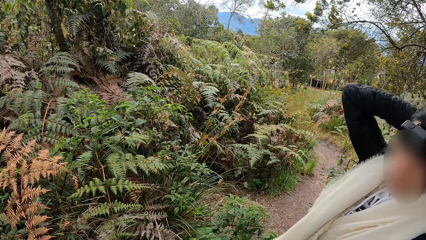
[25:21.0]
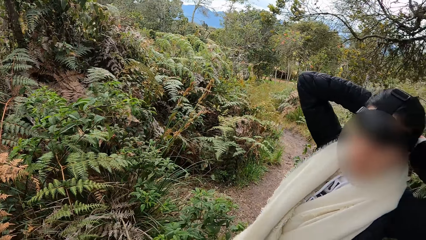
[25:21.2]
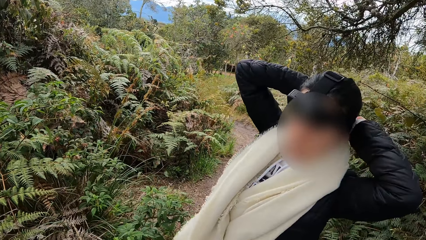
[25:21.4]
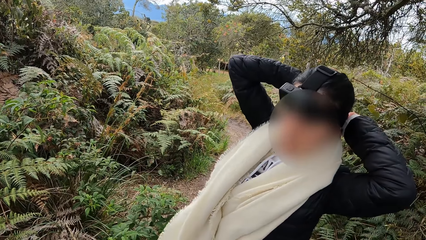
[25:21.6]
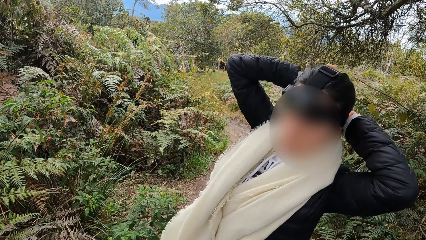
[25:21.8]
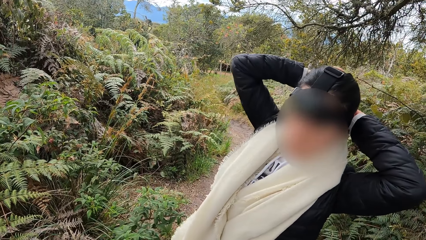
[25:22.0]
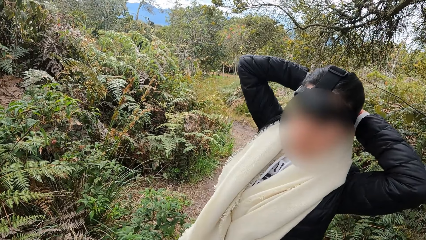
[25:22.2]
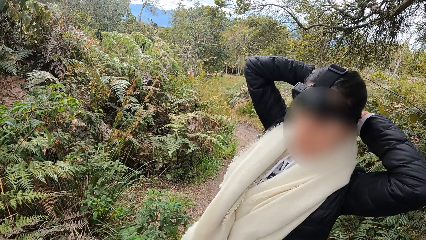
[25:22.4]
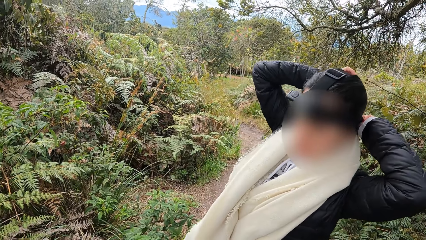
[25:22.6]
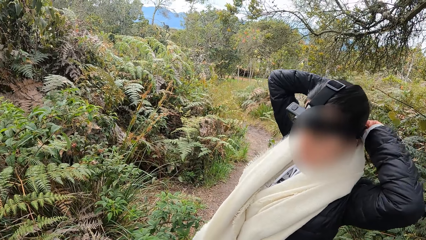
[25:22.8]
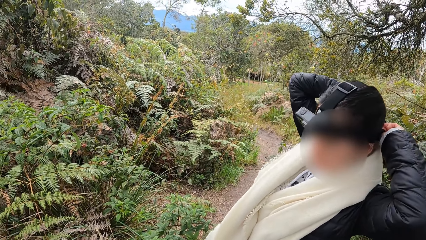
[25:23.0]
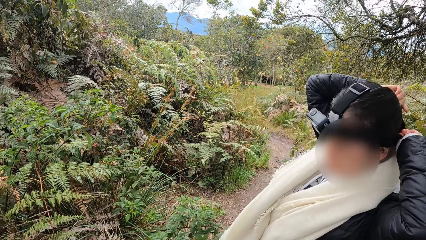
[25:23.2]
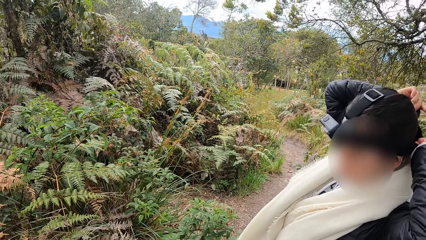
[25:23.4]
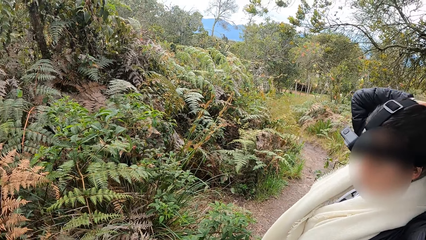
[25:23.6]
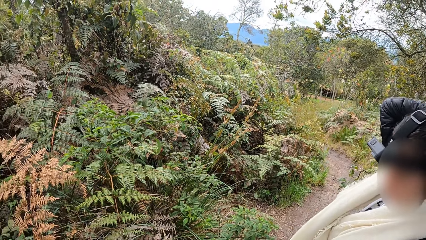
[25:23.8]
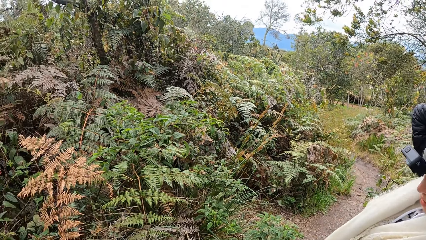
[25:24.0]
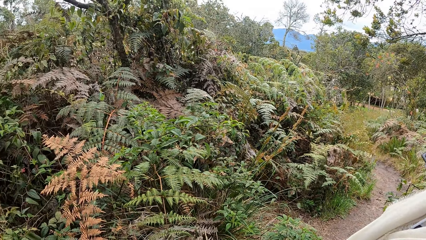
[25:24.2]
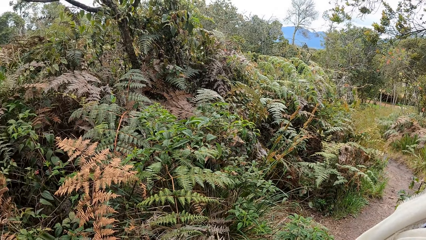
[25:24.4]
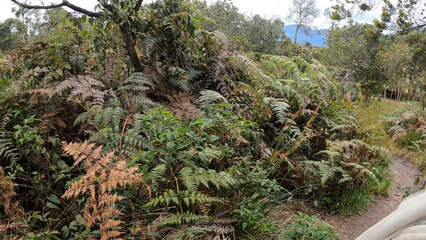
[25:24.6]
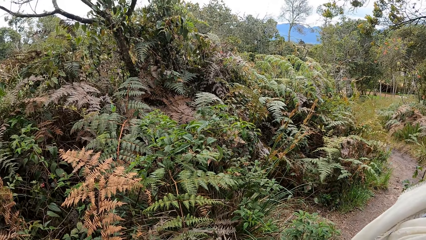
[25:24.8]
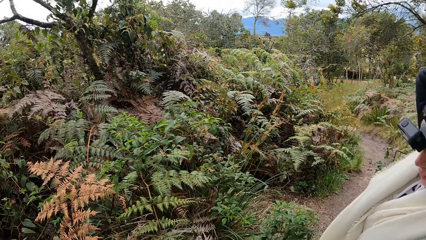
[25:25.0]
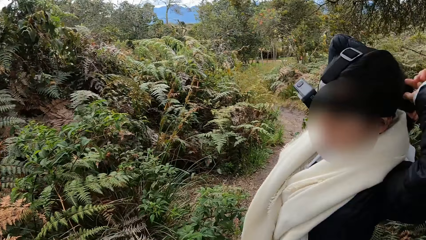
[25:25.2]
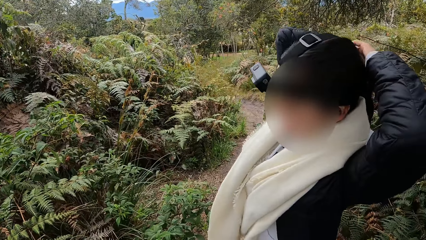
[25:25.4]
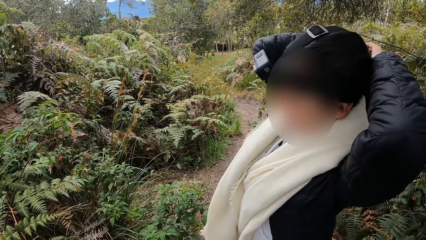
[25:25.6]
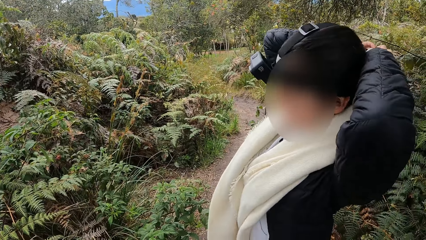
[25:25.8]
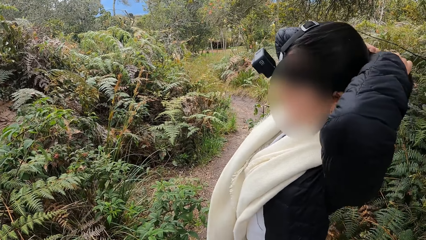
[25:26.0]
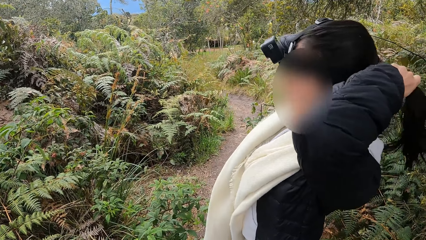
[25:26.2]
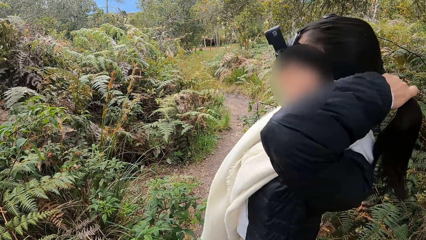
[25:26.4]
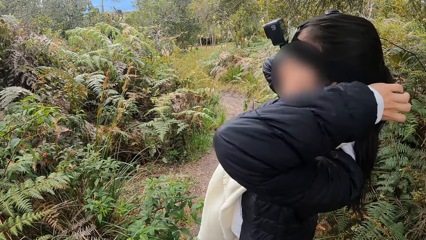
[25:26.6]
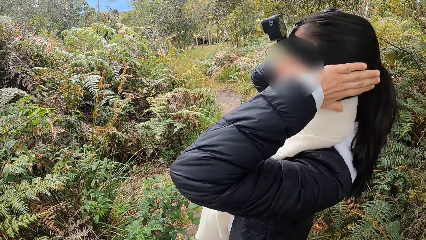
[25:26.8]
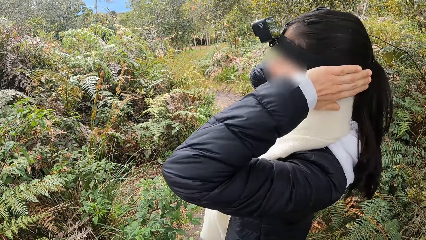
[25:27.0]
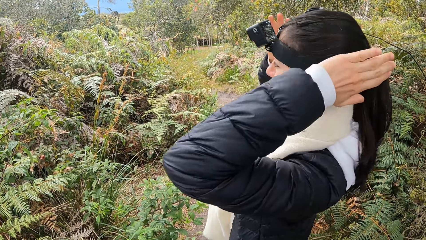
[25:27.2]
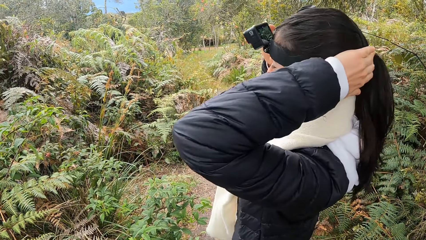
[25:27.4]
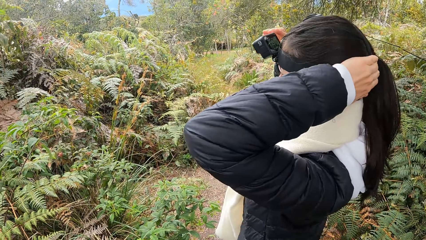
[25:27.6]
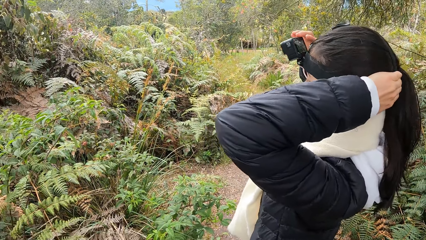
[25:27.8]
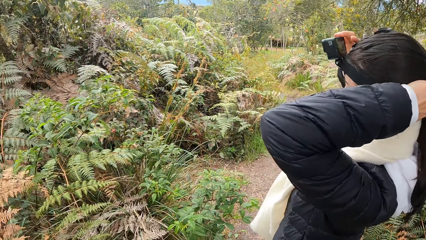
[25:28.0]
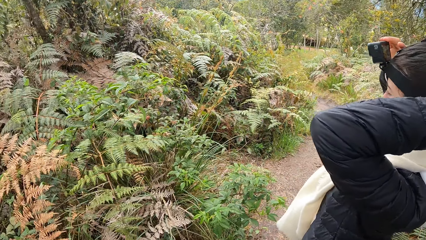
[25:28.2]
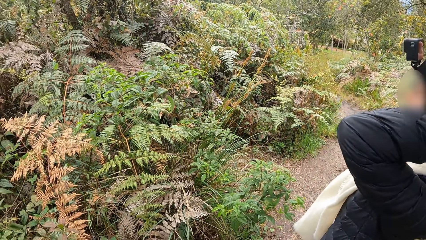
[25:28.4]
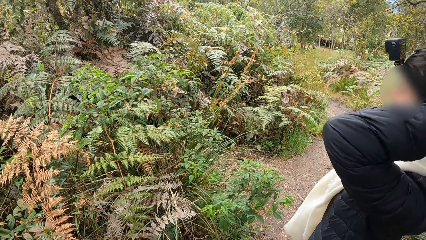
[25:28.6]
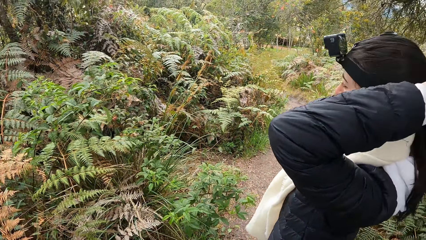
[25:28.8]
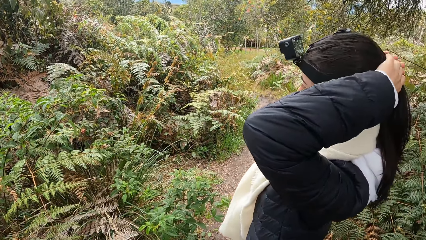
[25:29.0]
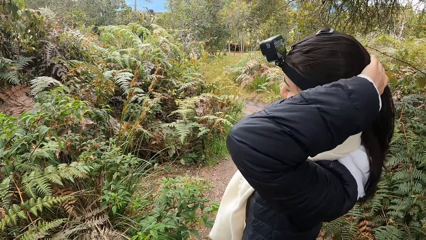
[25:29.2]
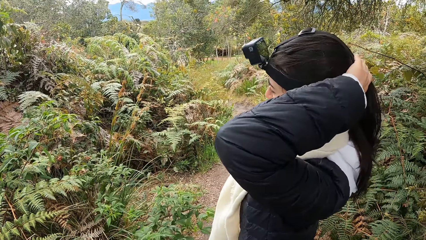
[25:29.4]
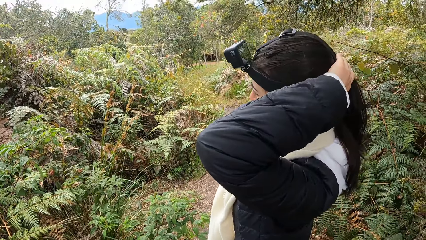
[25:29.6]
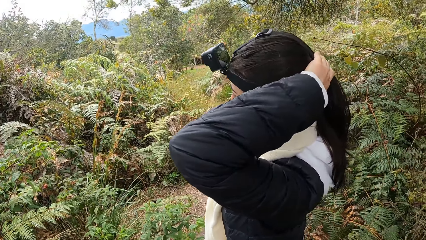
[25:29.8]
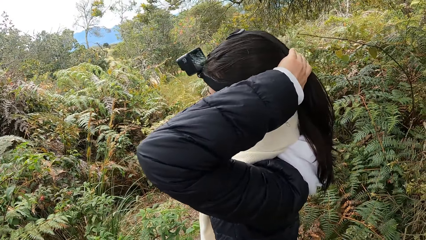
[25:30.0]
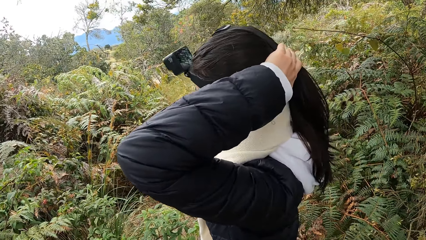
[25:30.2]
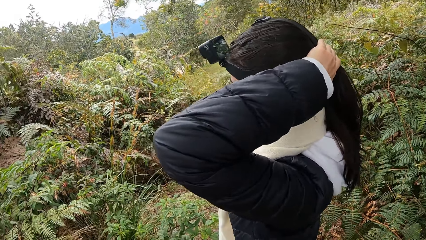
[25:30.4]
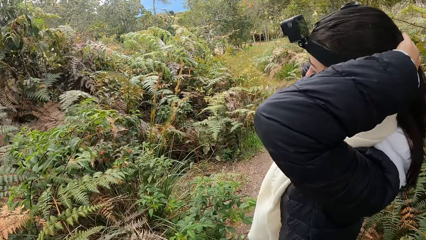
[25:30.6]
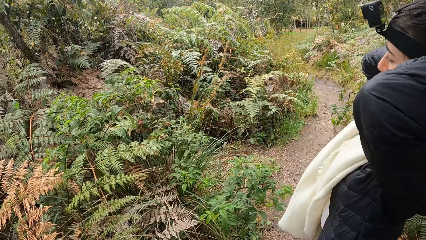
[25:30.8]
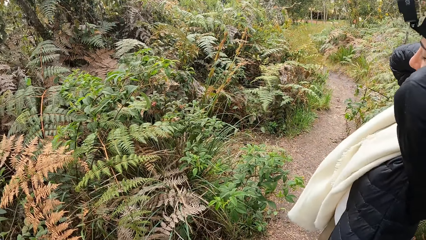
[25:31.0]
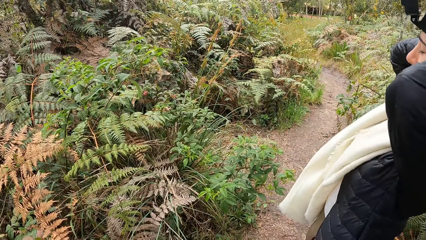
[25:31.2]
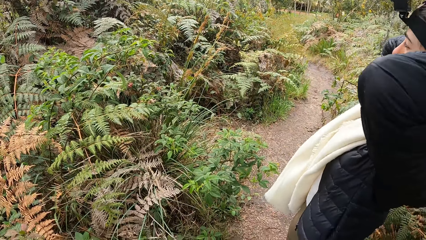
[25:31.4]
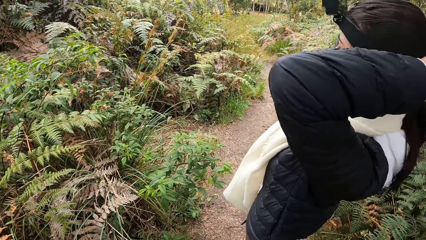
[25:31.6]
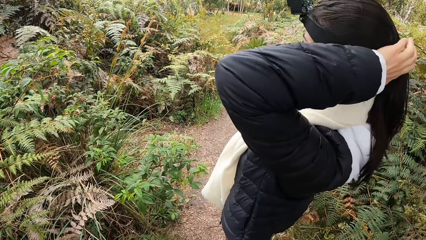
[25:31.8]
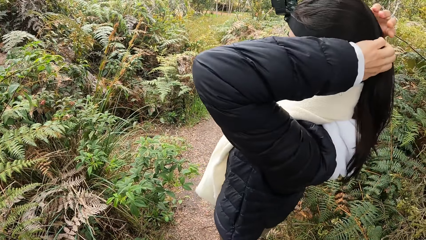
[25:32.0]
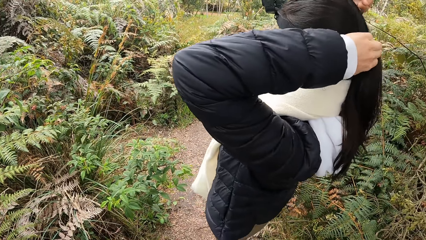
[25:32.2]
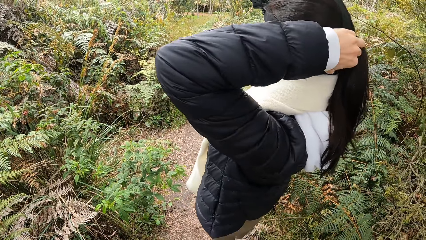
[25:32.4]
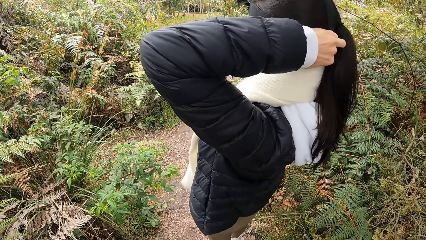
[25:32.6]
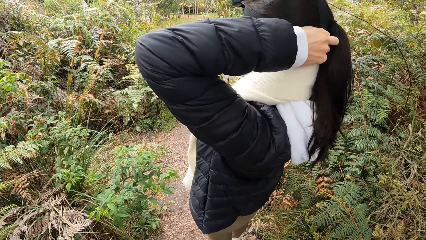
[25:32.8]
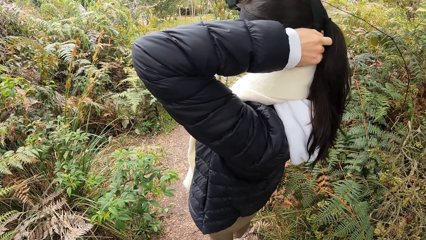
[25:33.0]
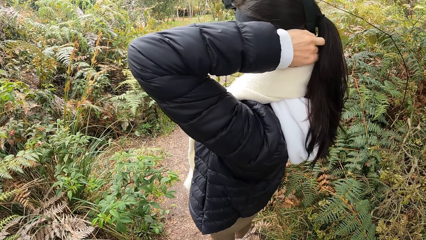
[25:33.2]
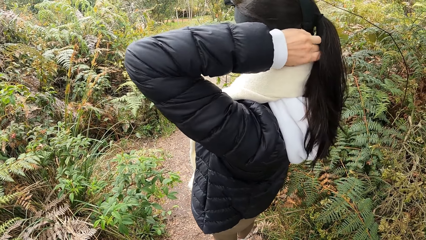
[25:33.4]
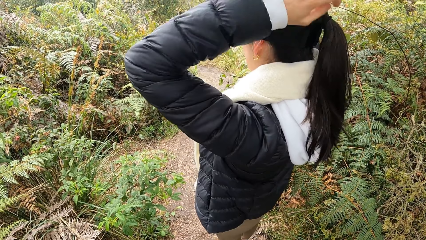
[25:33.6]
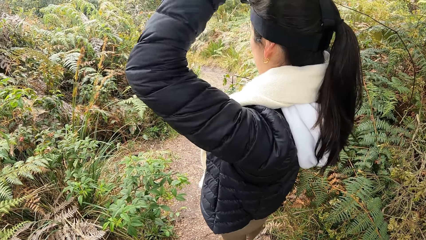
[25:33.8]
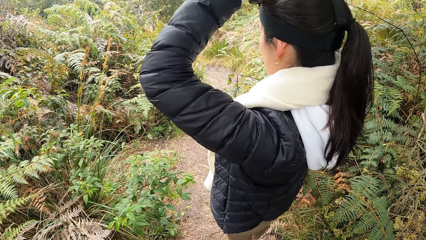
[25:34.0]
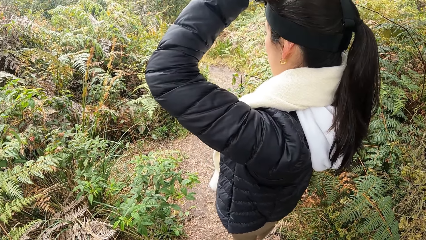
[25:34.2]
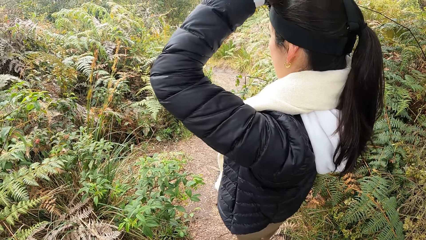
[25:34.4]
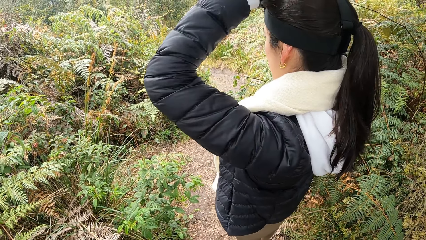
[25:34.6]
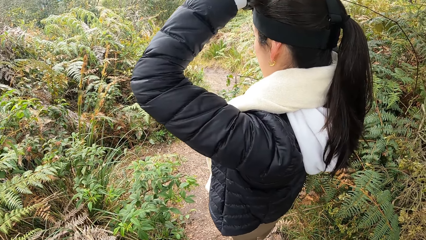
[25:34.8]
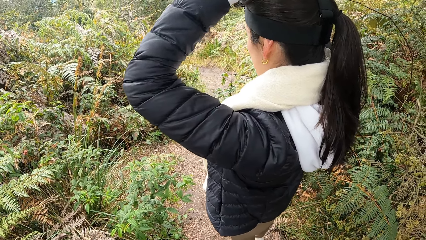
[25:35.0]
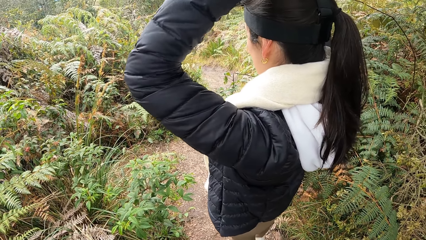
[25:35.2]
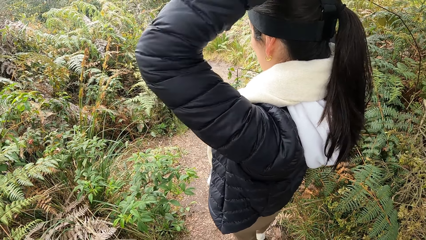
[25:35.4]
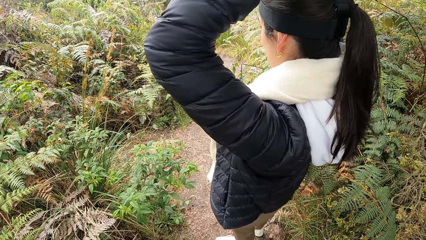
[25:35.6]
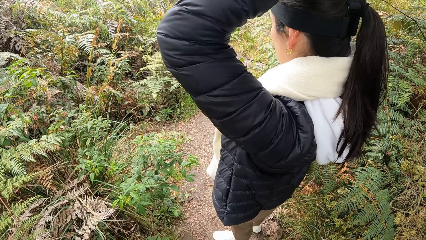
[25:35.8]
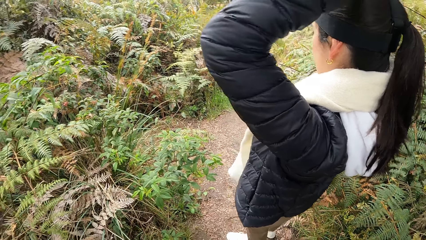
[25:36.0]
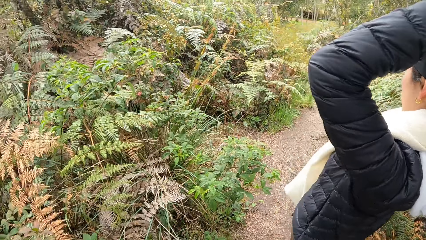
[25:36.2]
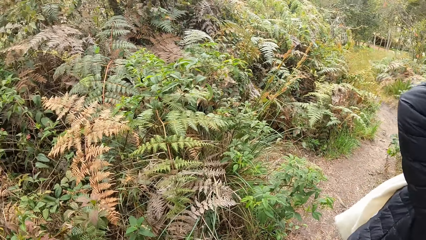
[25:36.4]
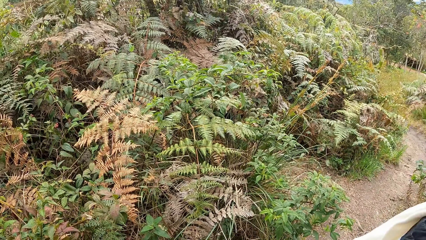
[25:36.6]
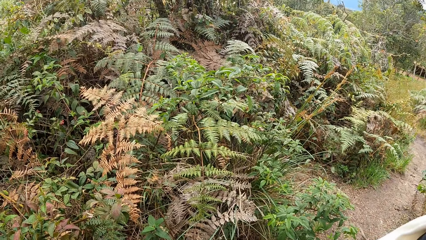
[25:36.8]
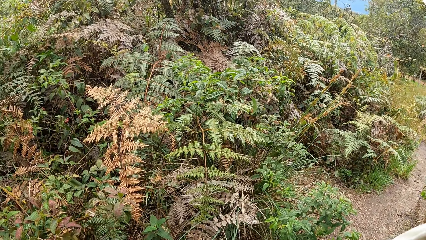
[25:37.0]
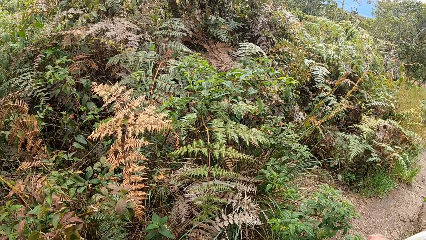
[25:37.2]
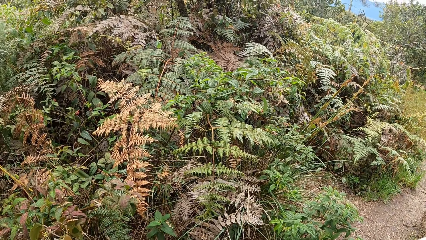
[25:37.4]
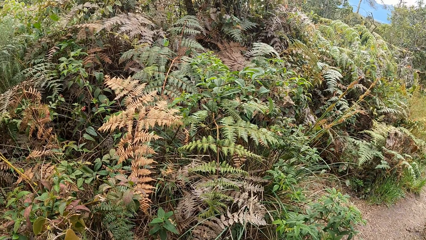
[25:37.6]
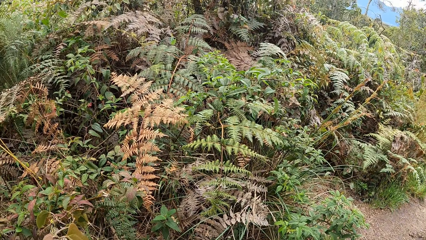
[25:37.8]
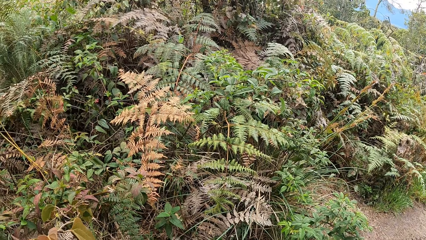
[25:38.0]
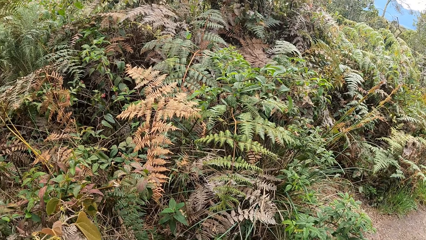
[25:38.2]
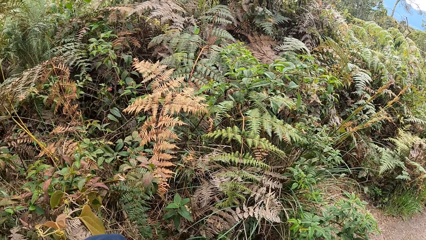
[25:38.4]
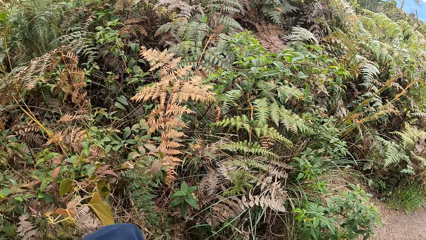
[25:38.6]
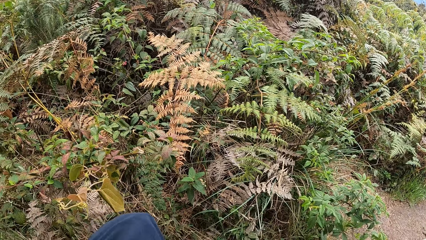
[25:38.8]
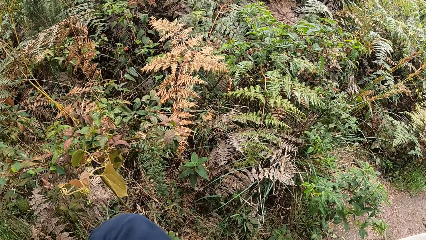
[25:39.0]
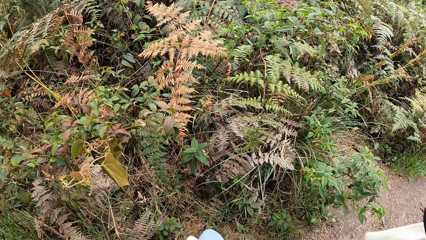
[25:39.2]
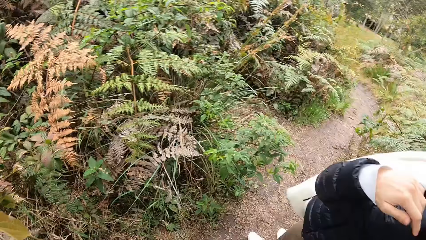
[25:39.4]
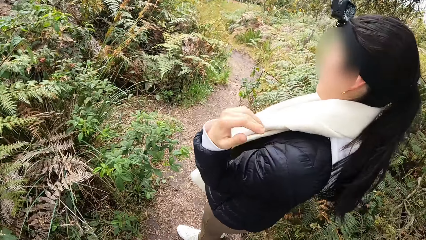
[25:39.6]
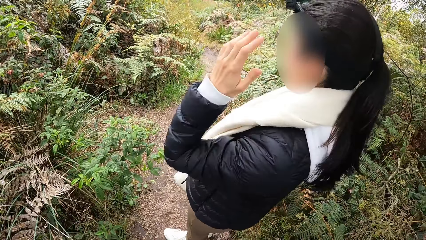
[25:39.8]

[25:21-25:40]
The woman looks at the camera wearer. The camera wearer looks at the forest. The woman adjusts her hair with hands, holds the camera with a hand, adjusts the camera strap, and adjusts the camera. The camera wearer stares at the forest.
